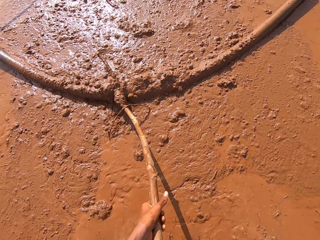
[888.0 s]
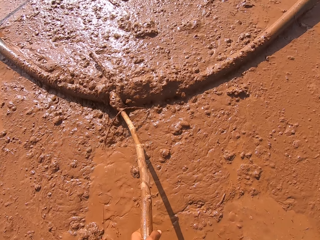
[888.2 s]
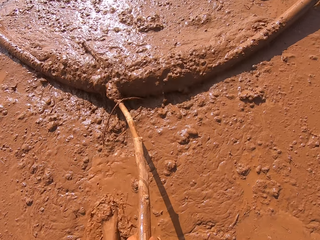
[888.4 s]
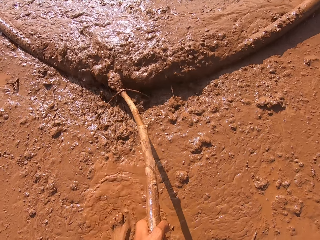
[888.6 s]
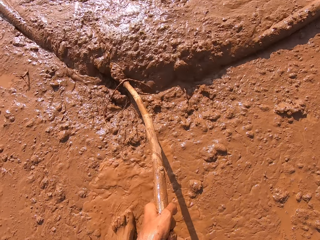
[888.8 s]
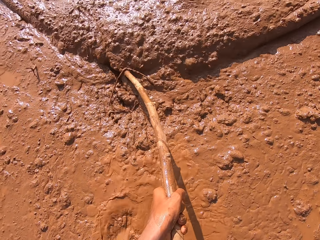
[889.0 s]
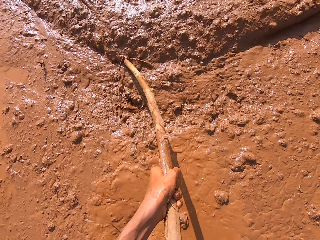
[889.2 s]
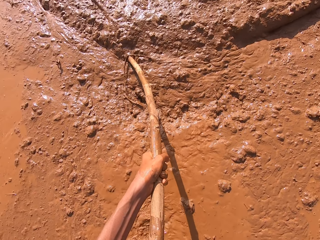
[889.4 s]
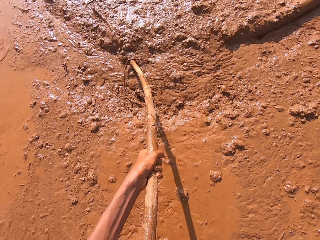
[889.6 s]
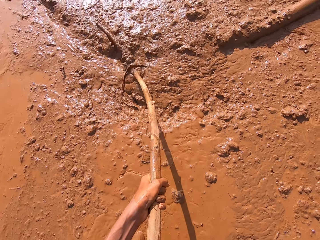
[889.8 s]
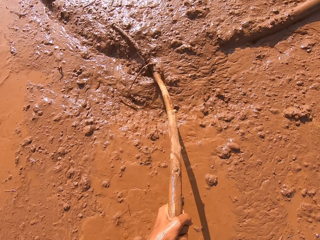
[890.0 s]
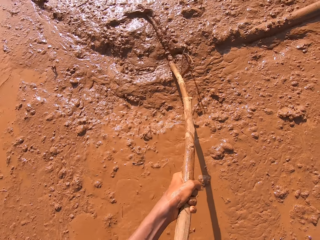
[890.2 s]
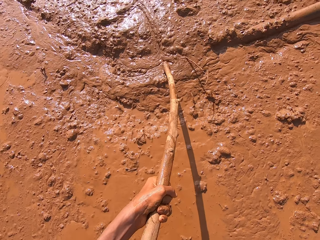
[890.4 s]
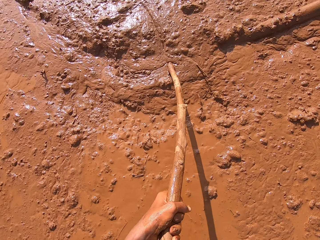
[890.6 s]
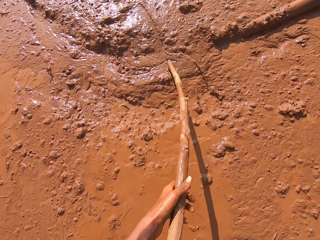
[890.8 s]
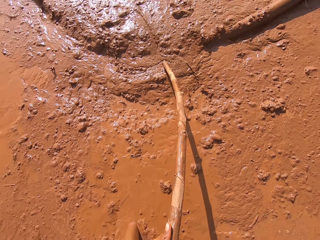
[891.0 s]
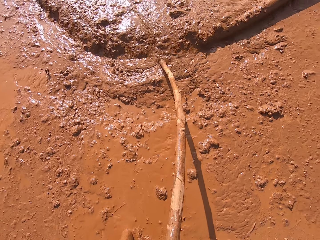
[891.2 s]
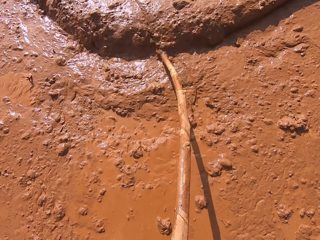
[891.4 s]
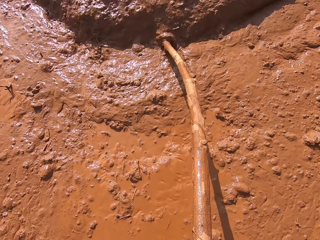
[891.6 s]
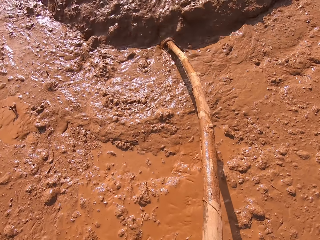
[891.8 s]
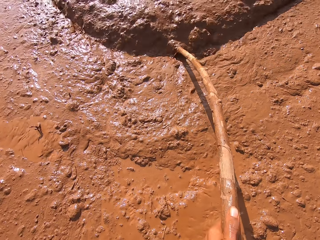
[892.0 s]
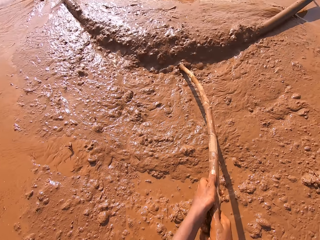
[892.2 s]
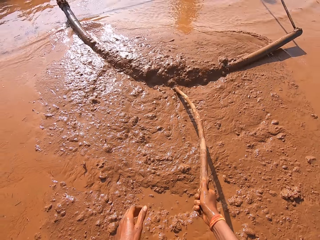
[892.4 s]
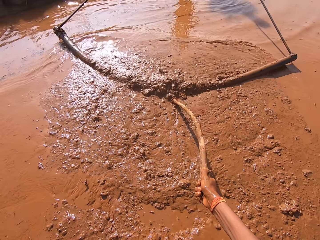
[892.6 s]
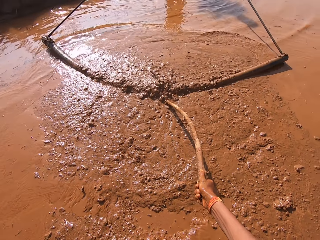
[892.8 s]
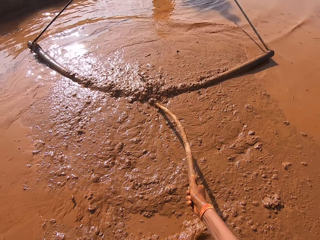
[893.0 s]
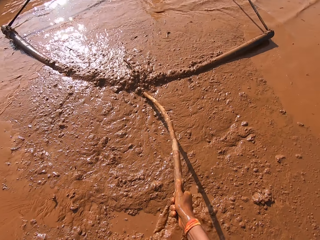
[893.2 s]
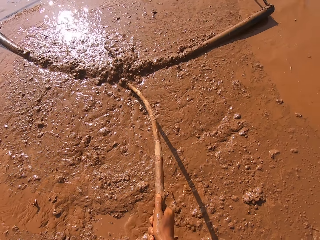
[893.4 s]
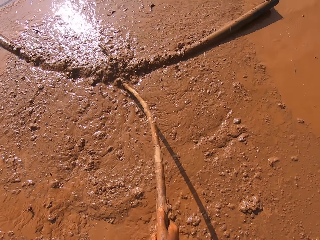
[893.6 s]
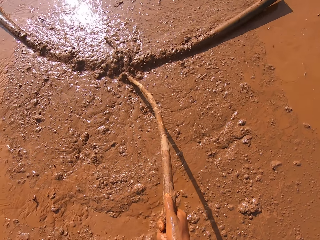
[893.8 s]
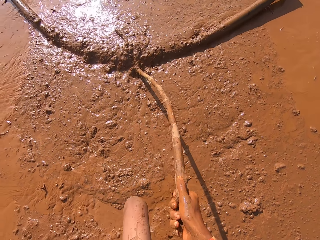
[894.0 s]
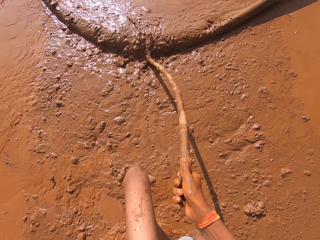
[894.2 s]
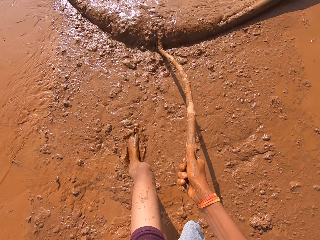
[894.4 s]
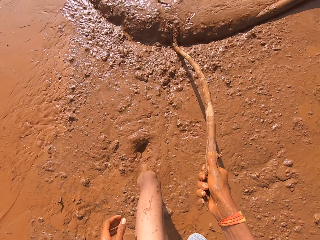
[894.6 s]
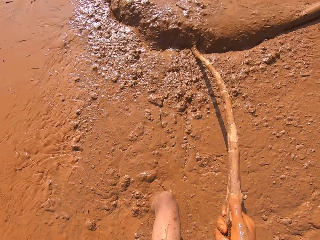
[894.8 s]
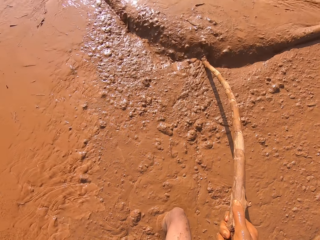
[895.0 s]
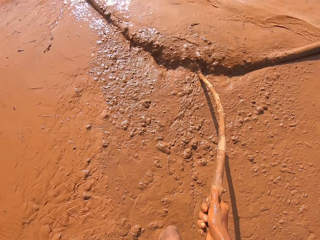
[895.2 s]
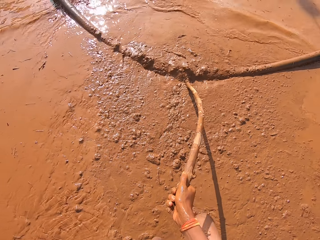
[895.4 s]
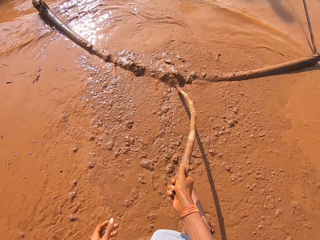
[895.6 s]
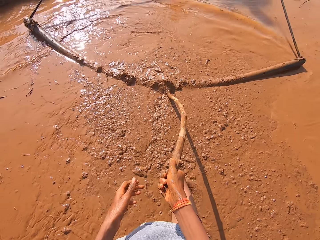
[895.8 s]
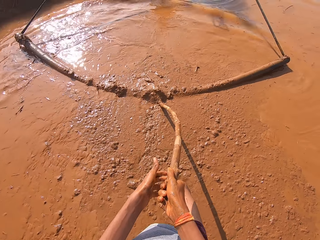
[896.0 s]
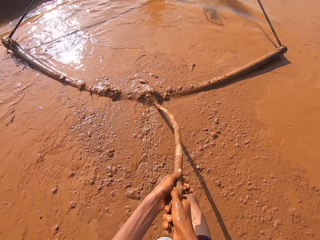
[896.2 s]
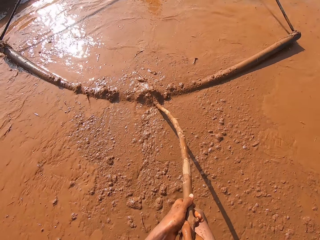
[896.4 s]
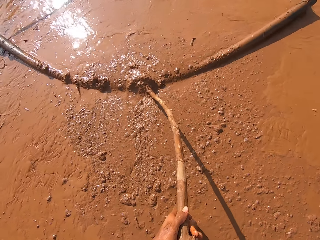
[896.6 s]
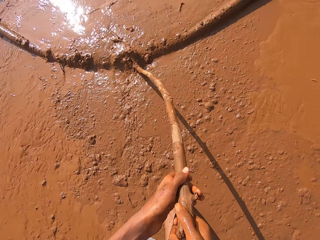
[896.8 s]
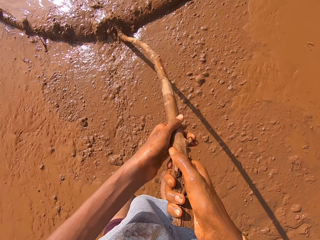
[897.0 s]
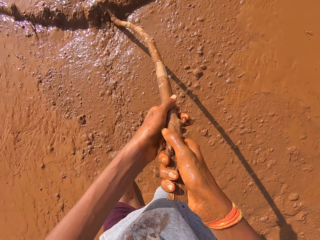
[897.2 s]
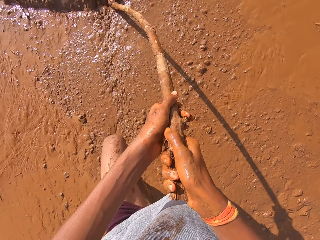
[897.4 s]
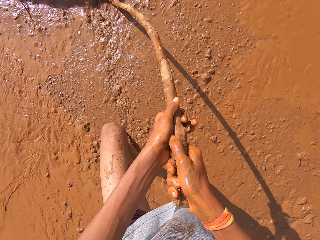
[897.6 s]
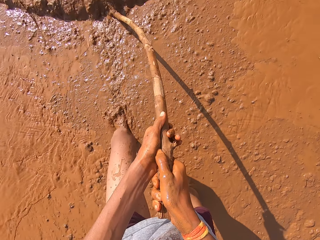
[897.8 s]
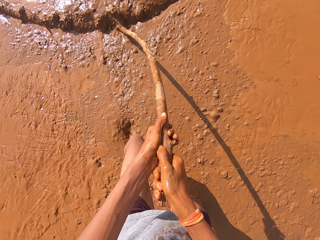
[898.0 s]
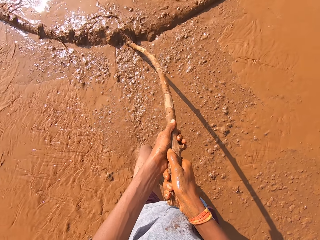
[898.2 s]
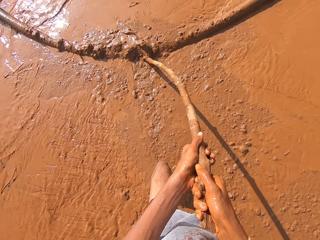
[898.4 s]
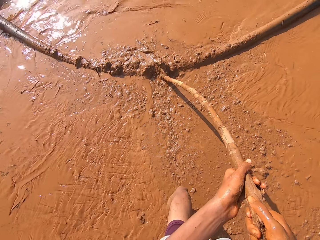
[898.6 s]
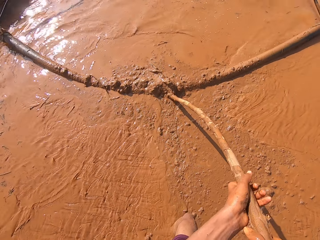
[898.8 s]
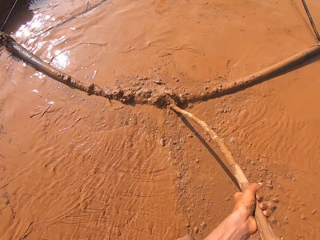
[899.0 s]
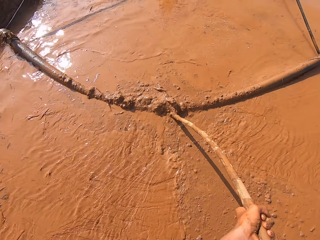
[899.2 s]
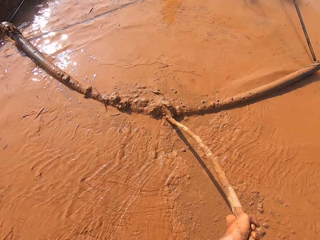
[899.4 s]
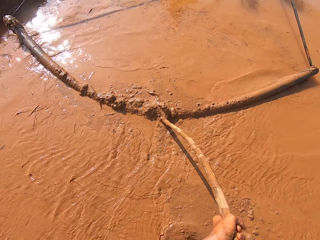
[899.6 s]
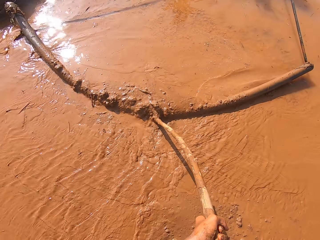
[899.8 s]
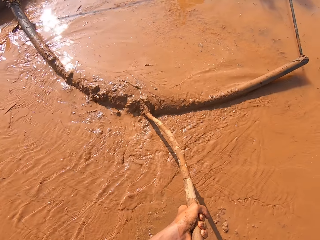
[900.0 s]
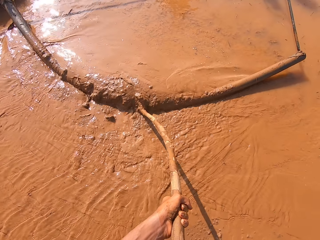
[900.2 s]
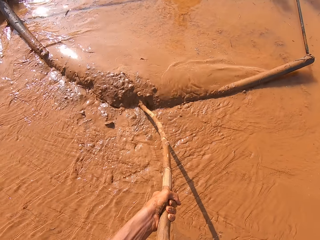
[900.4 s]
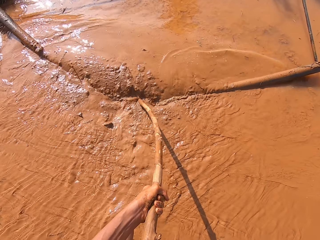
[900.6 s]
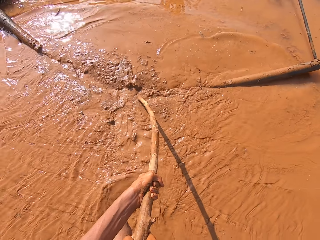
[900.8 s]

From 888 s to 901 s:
The man clears mud on the ground with the irrigation pipe in his hands. The camera wearer pushes the irrigation pipe in the man's hand with the stick in his hands.

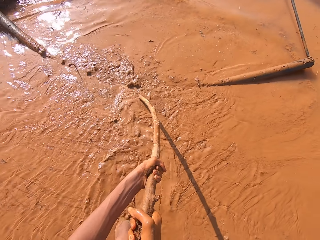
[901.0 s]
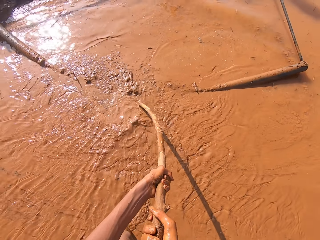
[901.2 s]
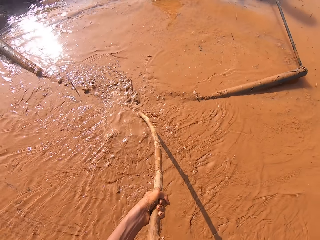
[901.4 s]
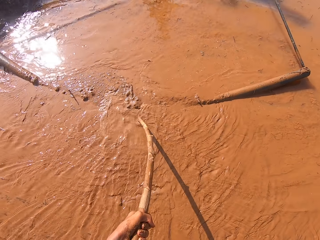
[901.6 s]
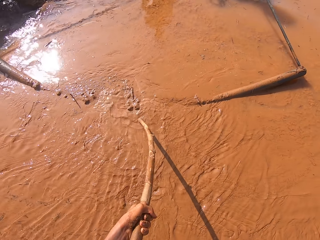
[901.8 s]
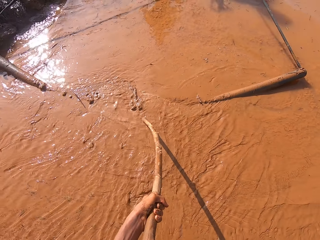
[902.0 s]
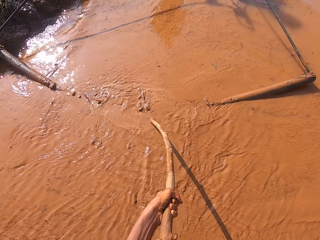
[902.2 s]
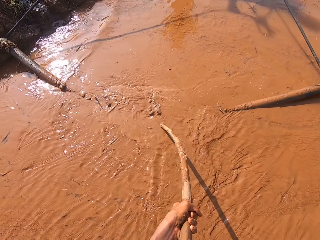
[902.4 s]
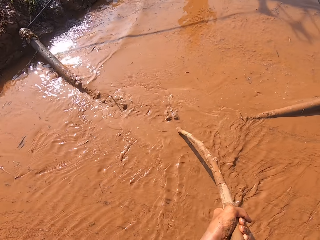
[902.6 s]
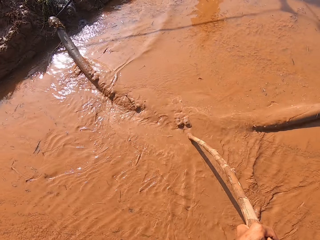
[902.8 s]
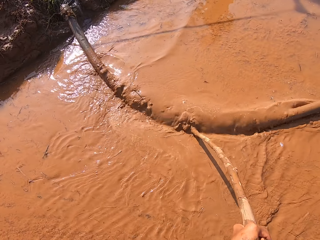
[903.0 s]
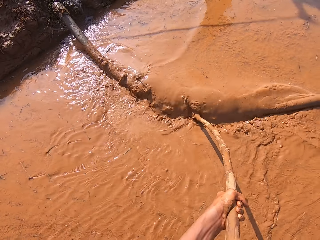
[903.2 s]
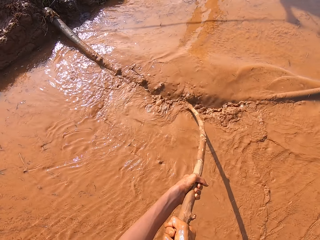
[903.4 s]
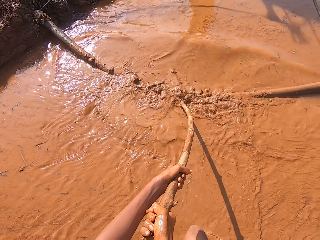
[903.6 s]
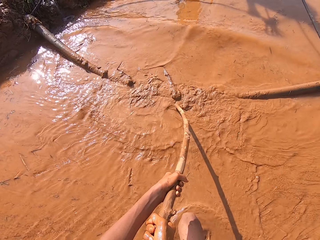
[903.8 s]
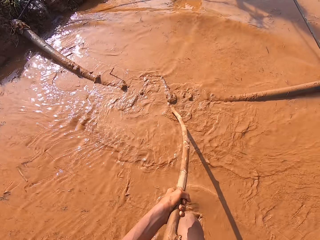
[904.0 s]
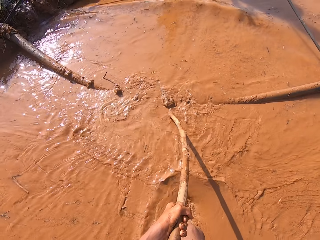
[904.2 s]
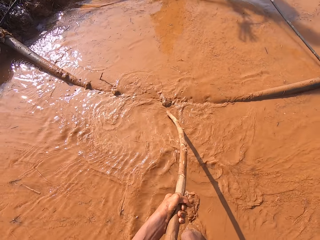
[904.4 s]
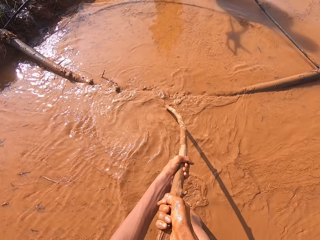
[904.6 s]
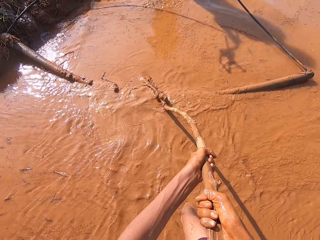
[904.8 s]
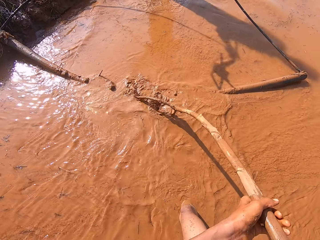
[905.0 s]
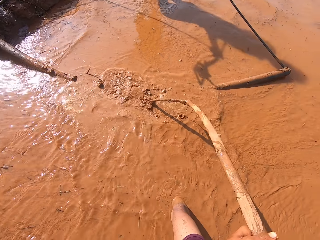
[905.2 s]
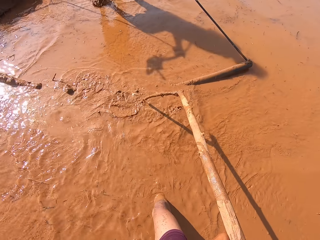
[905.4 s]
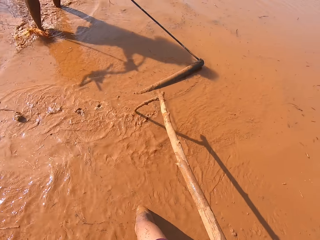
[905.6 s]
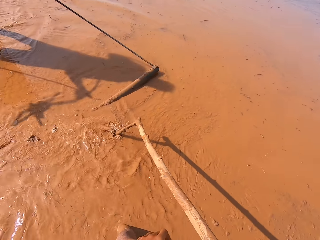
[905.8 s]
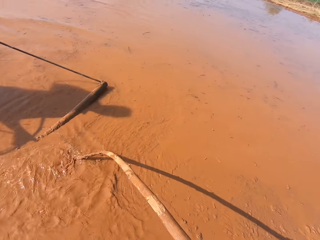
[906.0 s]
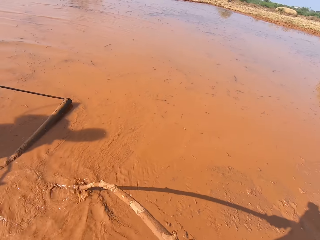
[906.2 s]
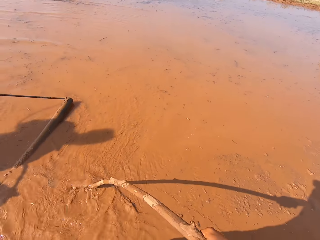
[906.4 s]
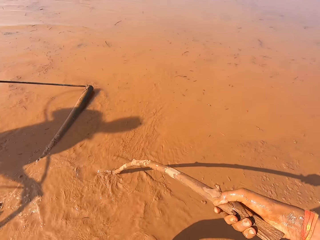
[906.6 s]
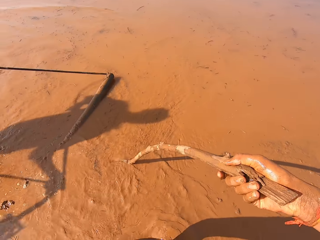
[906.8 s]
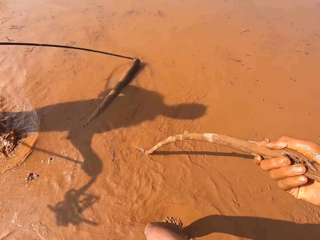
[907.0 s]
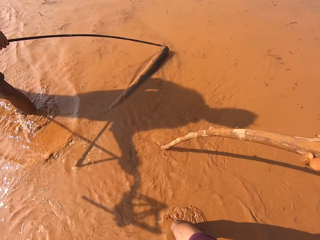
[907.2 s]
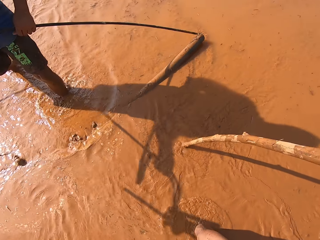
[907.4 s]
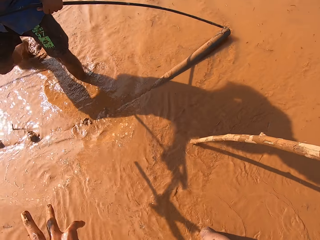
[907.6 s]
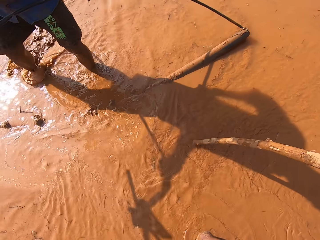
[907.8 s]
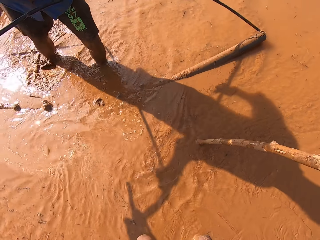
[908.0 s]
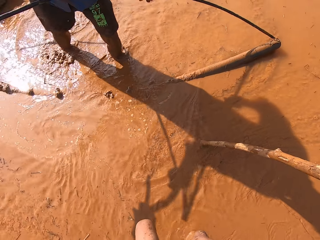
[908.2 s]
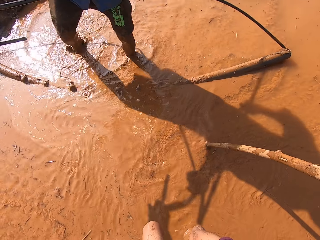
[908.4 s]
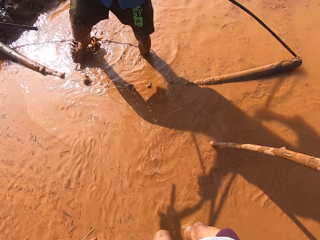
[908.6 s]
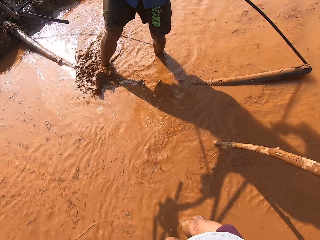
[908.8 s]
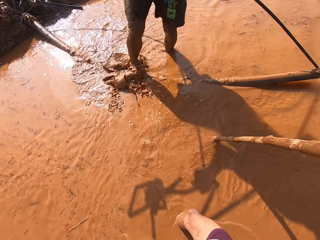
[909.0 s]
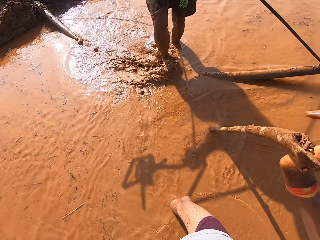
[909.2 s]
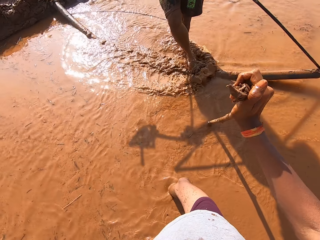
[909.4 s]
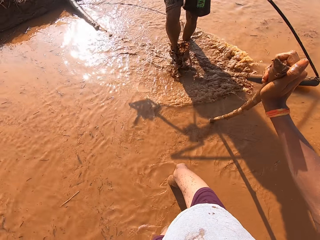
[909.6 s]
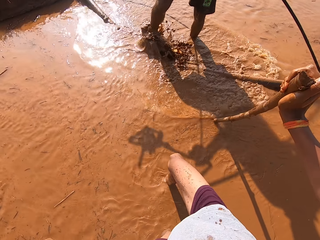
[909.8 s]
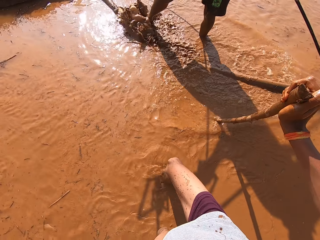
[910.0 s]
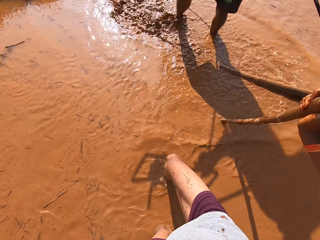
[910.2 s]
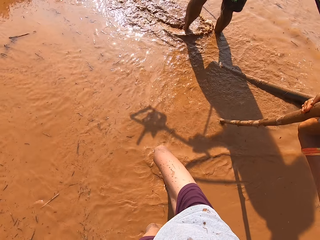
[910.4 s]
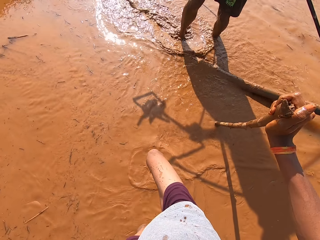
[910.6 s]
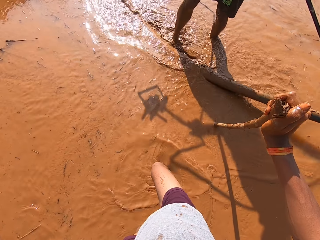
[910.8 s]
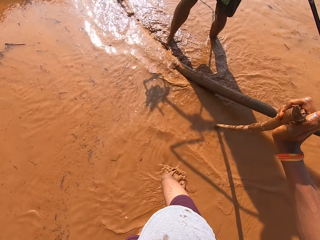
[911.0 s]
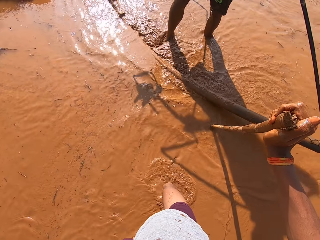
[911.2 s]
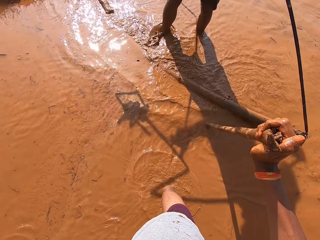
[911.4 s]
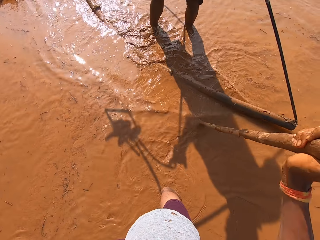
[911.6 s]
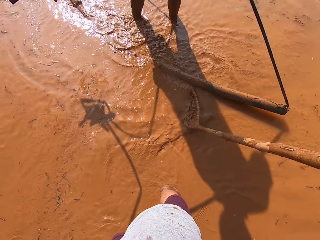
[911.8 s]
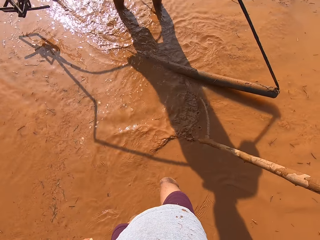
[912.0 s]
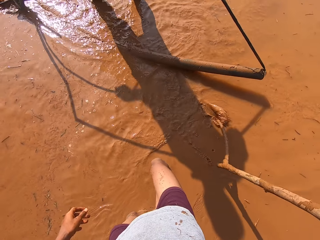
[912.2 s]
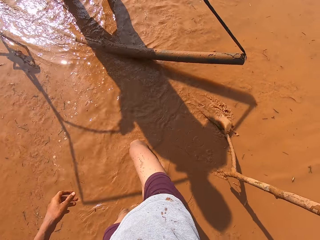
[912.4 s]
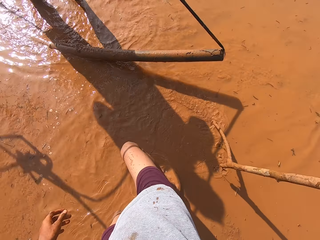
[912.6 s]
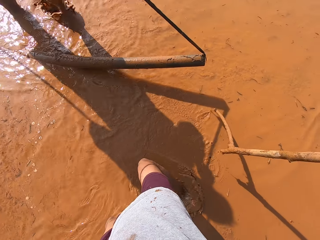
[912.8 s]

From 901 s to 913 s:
A man walks towards the camera wearer. The man spreads water on the ground with the leg. The man rinses the irrigation pipe with the water on the ground. The man carries the metal rod with the rope.
